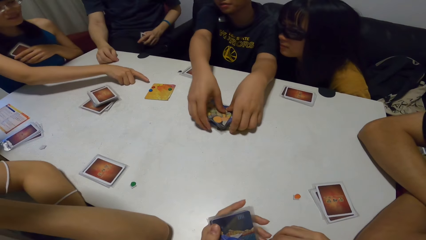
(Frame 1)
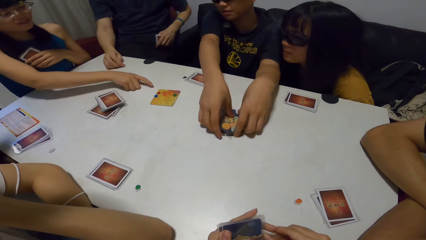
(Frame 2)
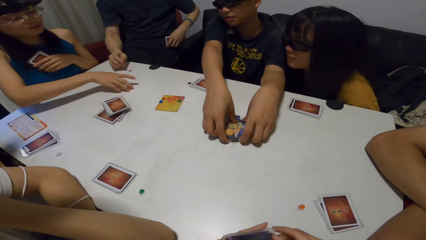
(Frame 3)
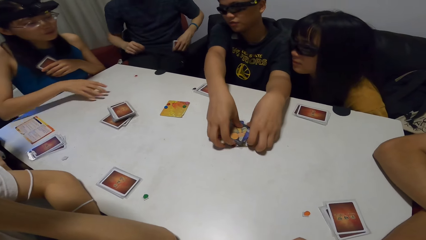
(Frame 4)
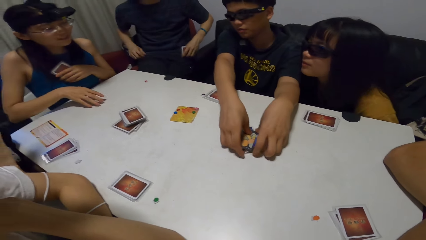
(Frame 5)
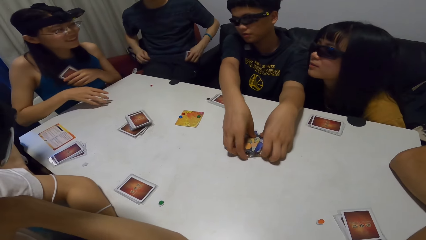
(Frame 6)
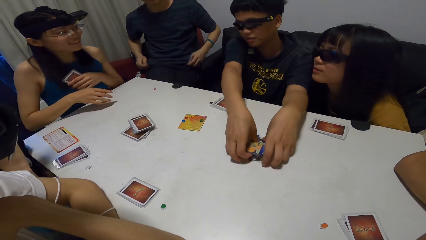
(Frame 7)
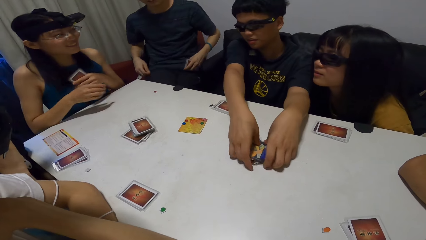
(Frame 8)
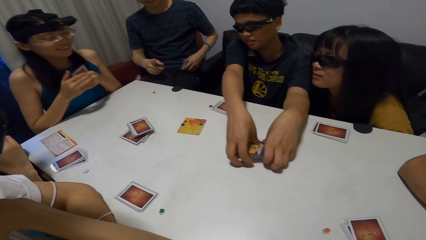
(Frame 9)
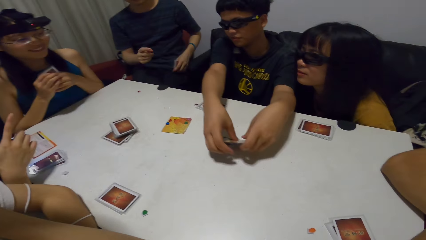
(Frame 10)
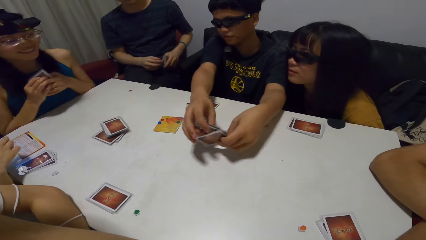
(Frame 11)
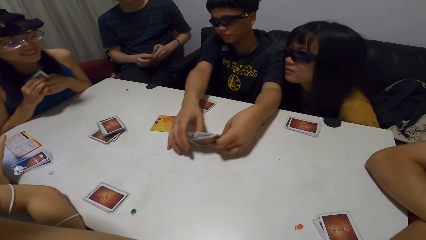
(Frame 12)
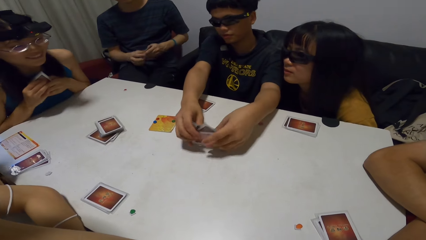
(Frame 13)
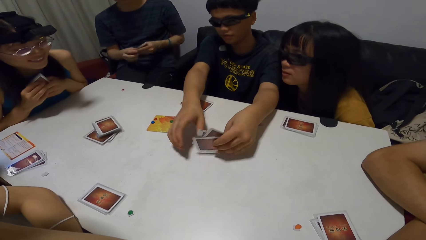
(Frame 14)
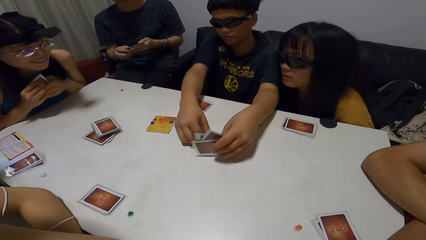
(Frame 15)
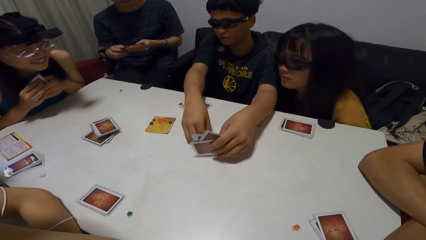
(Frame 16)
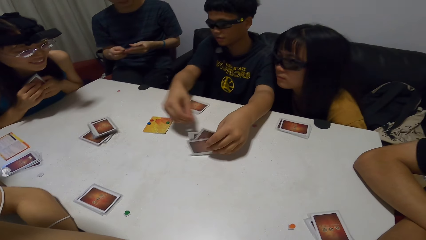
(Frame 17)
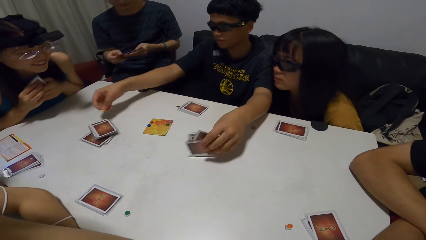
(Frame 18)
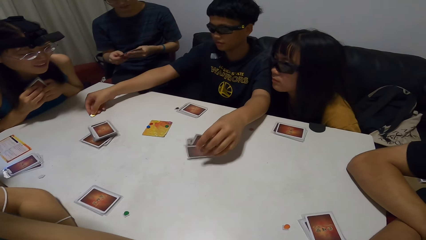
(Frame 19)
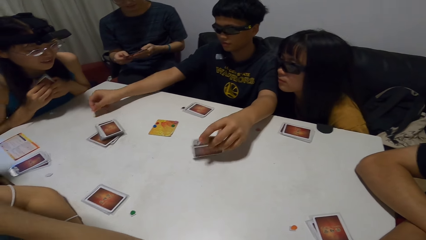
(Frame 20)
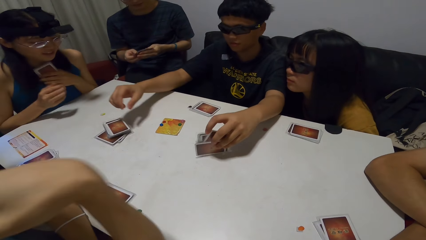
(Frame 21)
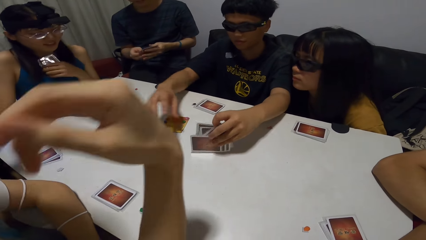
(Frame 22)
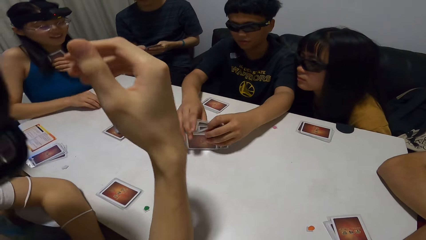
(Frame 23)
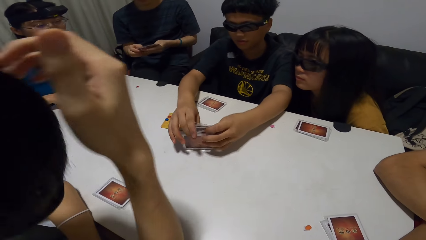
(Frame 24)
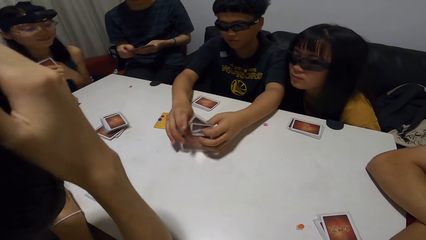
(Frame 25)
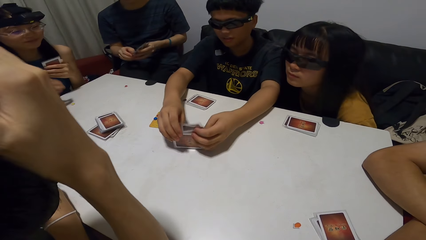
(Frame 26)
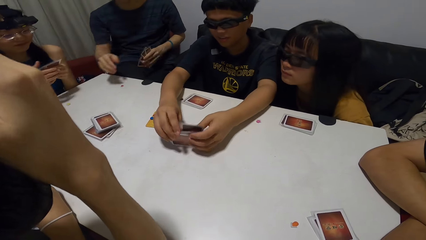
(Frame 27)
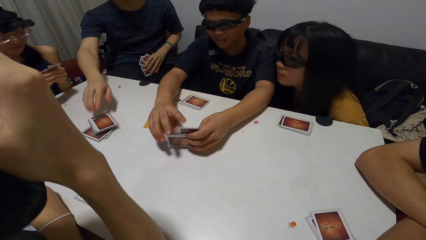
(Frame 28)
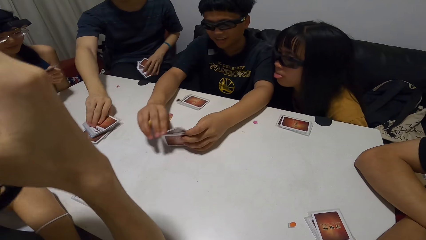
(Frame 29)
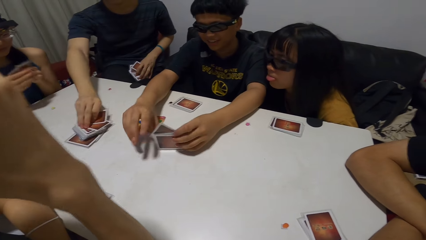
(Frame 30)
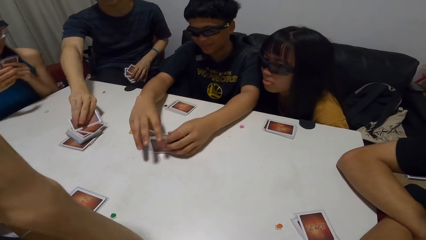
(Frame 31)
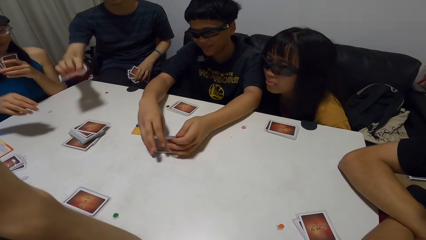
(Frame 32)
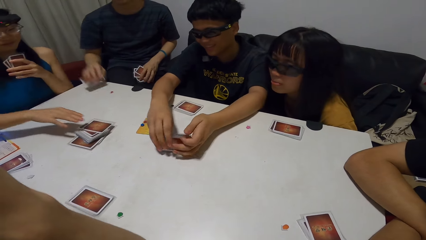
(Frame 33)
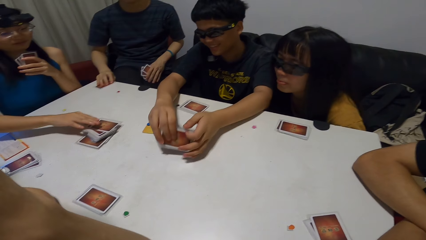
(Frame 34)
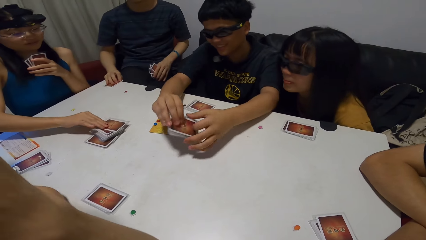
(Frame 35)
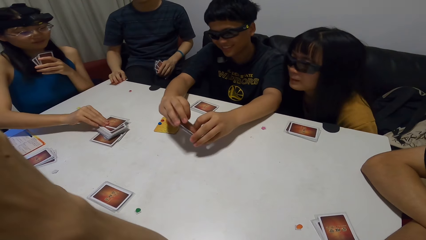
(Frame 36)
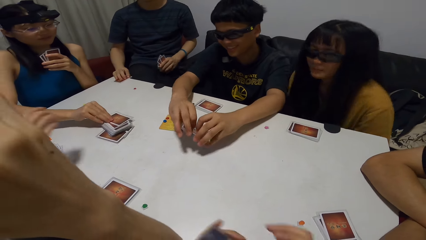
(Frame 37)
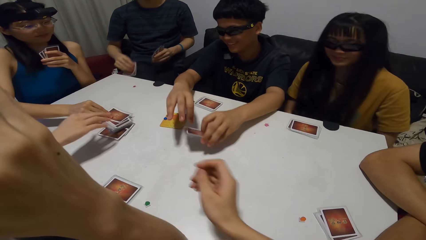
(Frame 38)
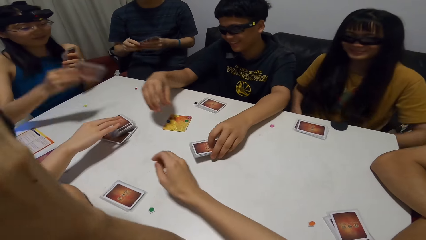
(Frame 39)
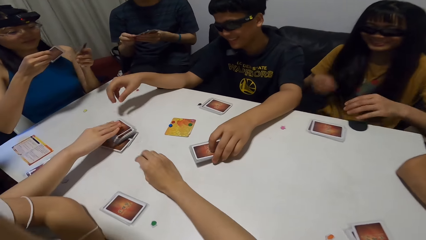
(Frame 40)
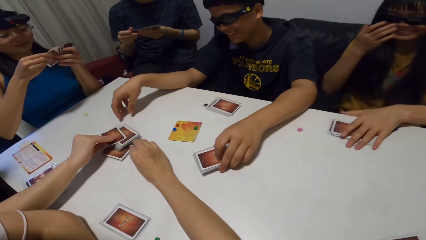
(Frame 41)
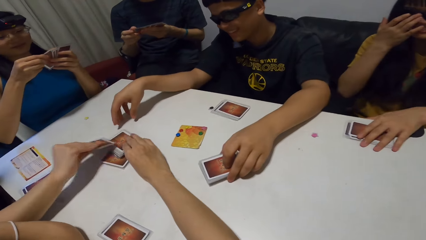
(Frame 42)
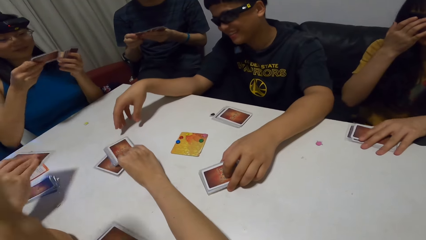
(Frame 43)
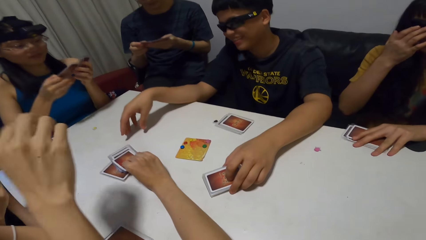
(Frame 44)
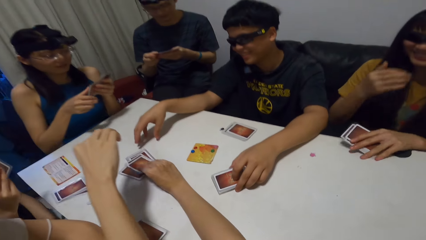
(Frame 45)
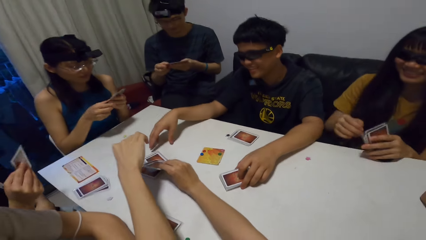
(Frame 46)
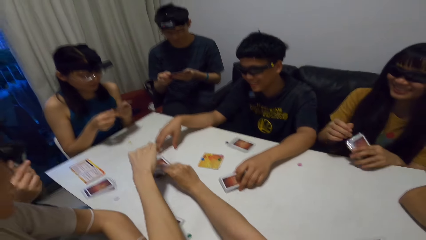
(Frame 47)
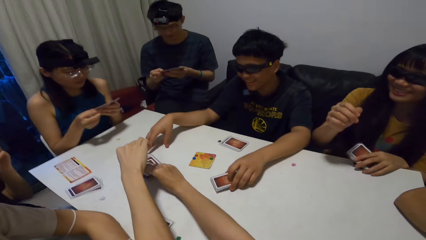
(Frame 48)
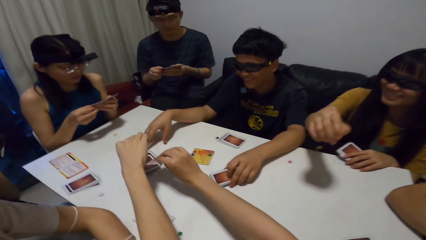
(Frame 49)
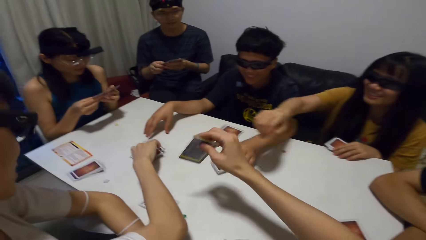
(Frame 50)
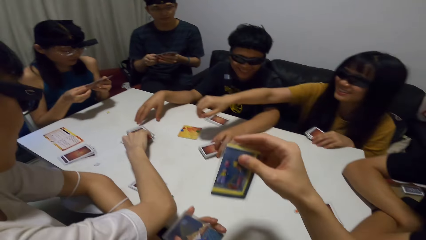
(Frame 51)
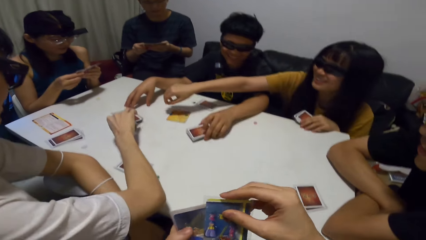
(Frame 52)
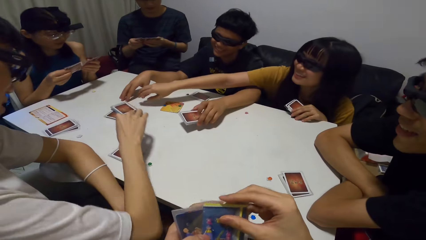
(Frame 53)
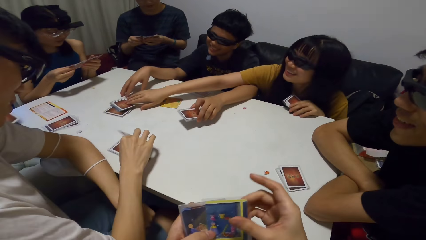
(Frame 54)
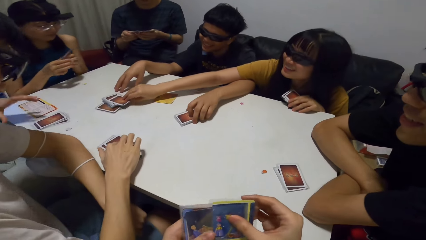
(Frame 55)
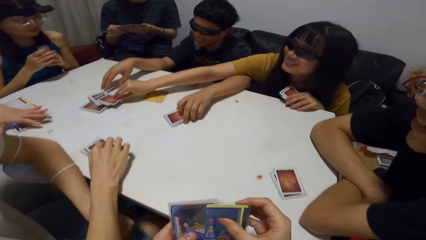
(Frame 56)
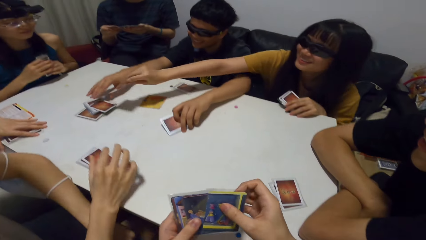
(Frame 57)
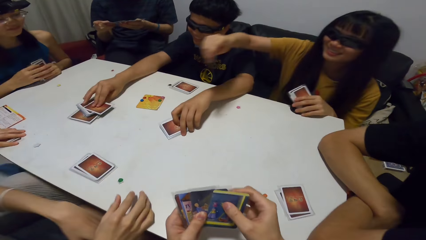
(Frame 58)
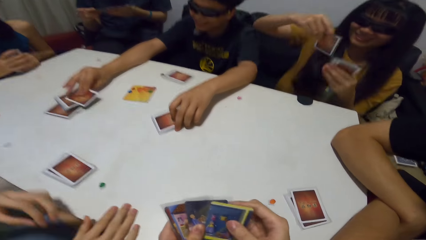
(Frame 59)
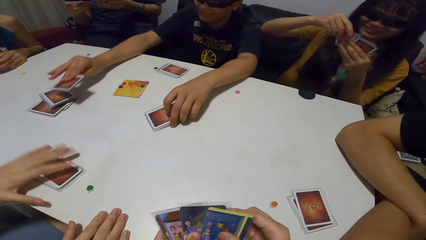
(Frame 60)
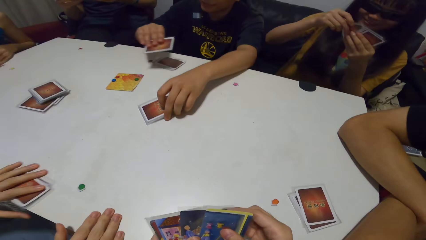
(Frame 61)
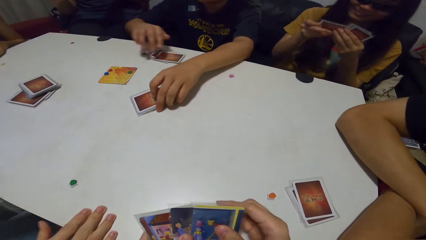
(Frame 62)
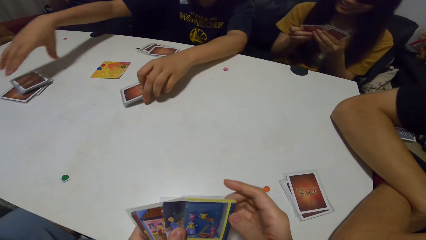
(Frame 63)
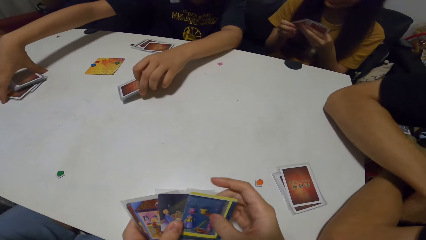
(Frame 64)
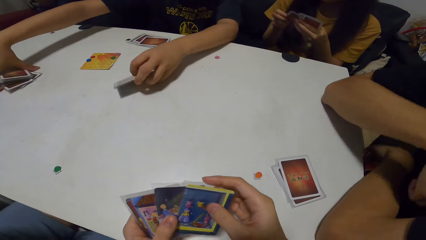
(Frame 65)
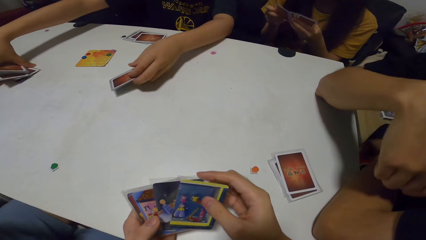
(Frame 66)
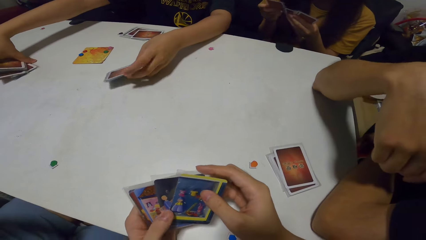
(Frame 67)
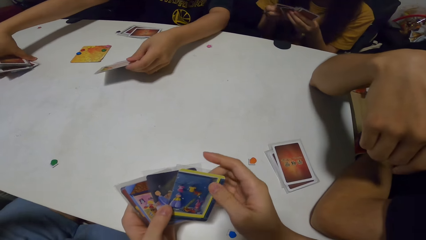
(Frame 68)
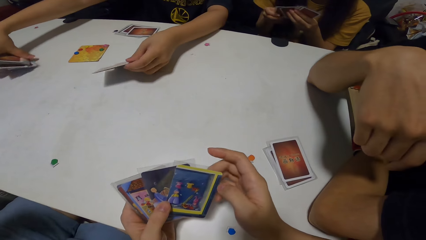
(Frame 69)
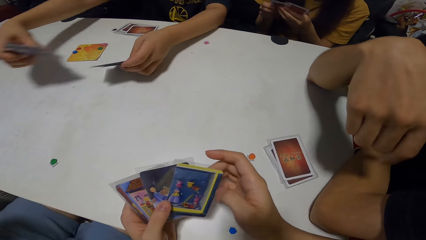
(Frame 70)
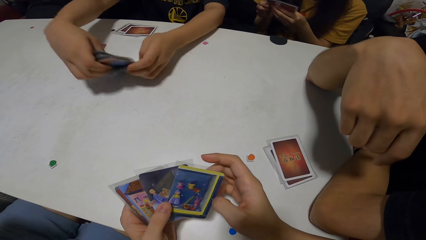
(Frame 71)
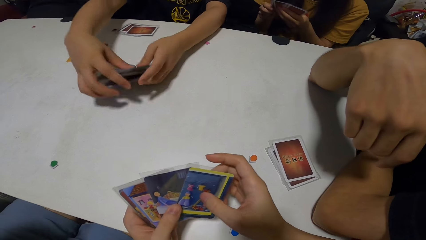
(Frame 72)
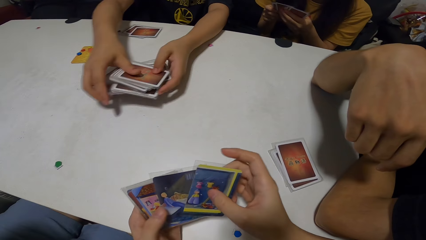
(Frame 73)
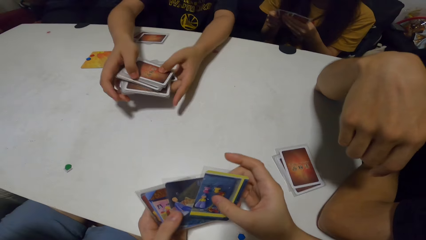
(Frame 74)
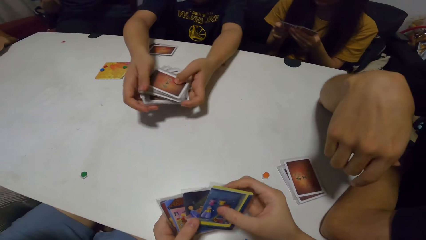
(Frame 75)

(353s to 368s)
A man shuffles cards. The camera wearer scratches their head. A woman picks up a card on the table. Another man stretches. The camera wearer picks up a card on the table. Another woman picks up cards. The first man picks up a card. The camera wearer looks at the cards. The other man picks up a card. The first man picks up cards and puts the cards together.
